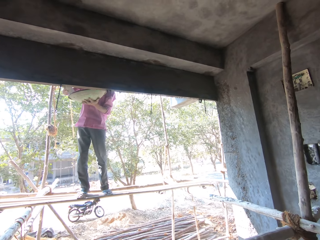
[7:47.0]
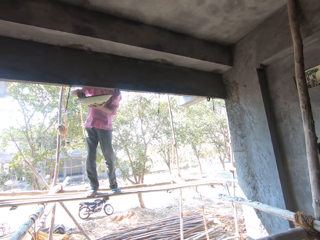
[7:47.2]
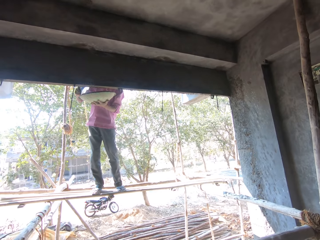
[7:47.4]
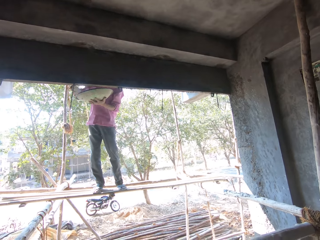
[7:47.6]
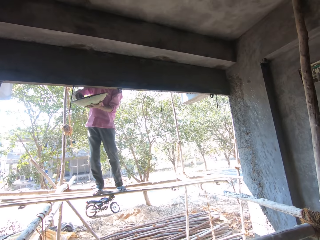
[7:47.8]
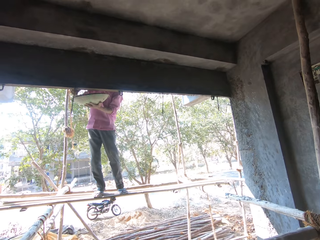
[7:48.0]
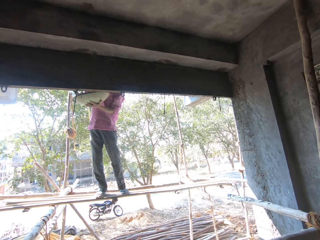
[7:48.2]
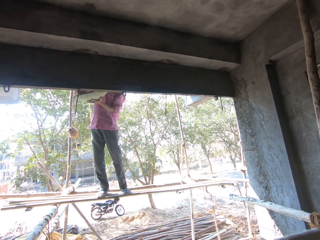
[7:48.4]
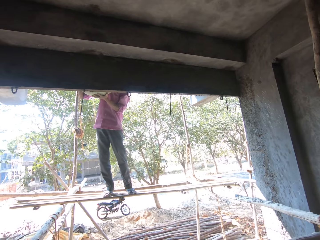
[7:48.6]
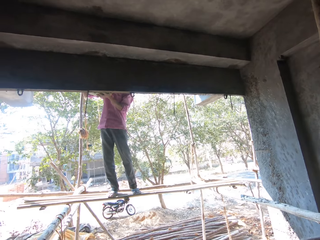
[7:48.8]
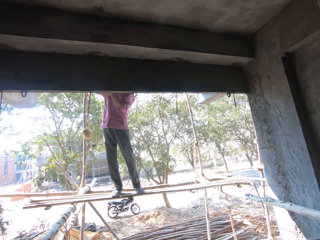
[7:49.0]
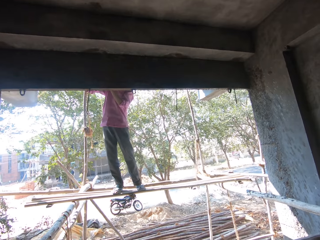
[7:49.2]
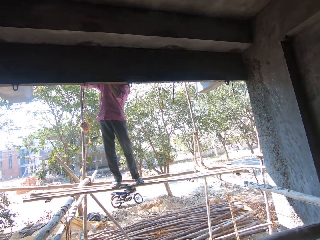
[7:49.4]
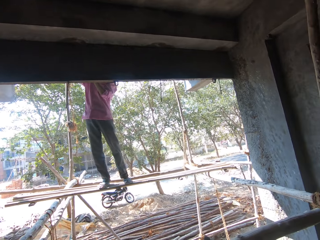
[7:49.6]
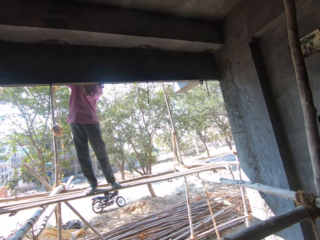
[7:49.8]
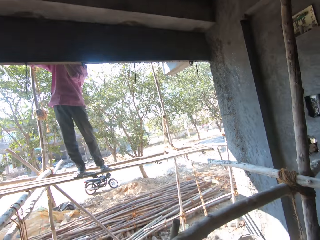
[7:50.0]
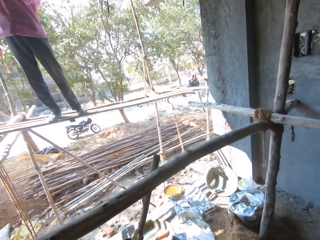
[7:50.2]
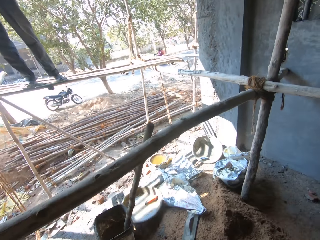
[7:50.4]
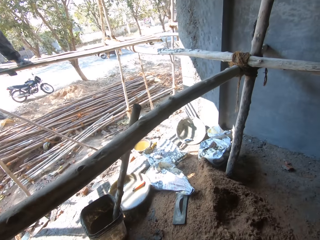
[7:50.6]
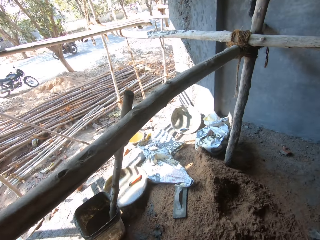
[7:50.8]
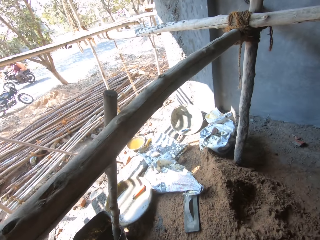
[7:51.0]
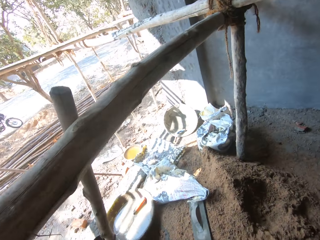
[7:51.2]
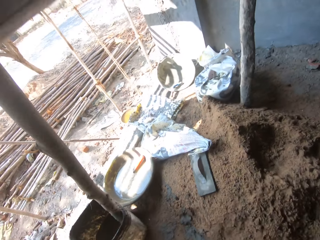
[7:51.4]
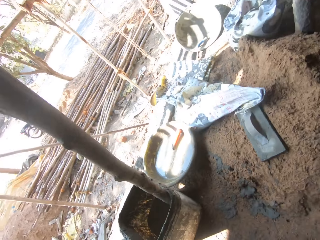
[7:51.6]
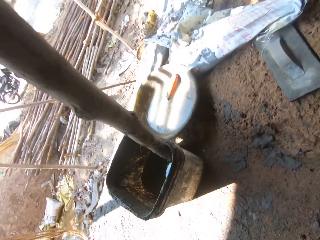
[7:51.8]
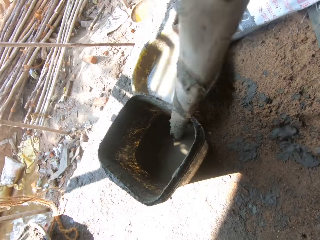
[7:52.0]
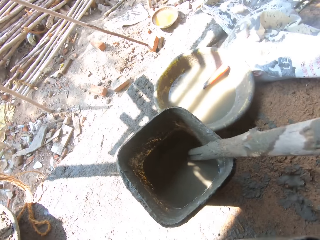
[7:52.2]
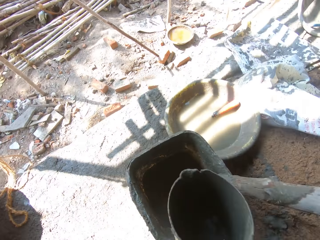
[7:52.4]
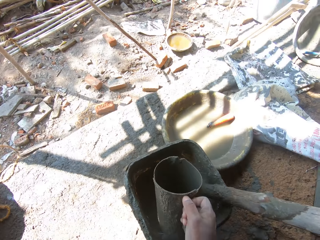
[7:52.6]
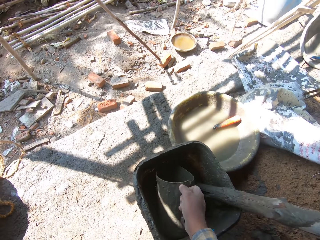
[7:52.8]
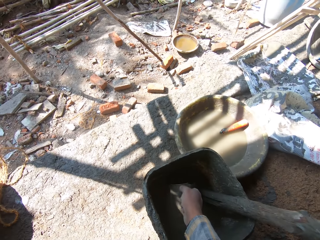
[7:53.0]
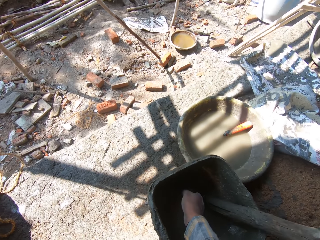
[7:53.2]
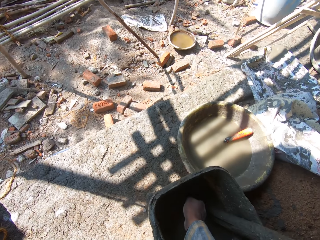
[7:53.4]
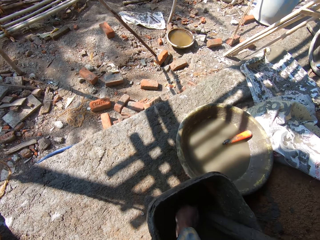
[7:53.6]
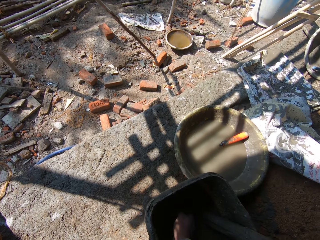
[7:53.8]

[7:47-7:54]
The camera wearer walks forward. They fetch the mortar with a jug.

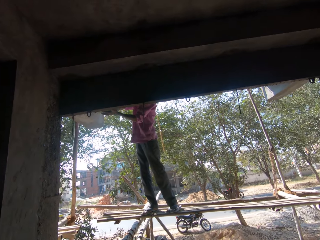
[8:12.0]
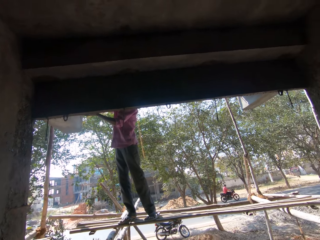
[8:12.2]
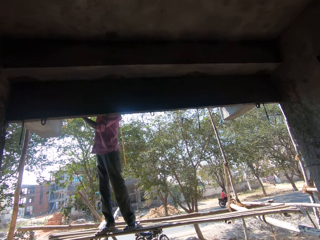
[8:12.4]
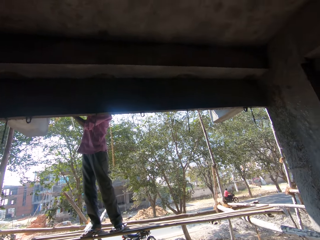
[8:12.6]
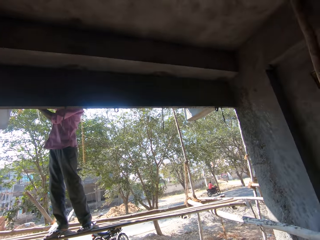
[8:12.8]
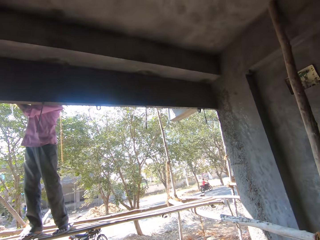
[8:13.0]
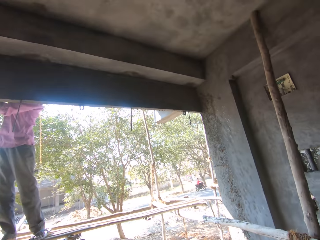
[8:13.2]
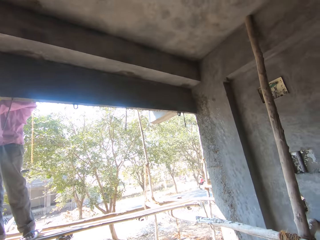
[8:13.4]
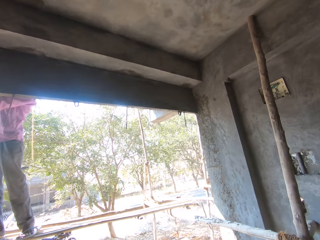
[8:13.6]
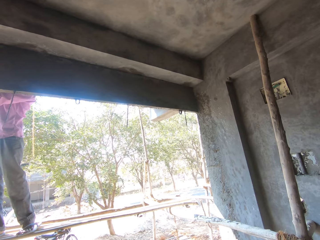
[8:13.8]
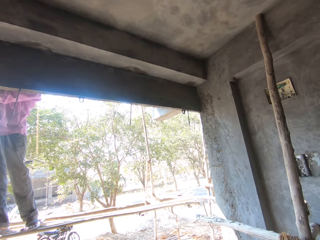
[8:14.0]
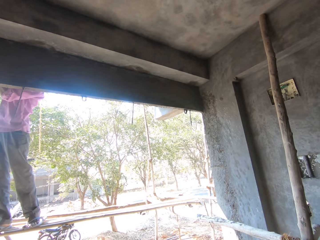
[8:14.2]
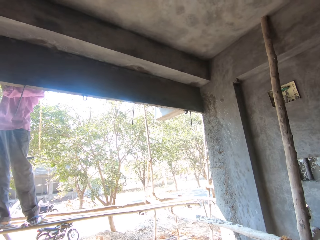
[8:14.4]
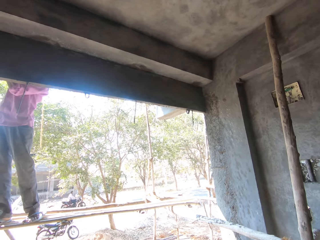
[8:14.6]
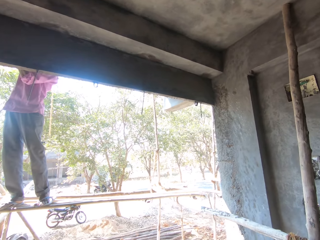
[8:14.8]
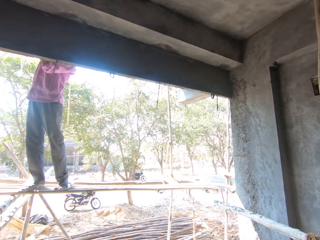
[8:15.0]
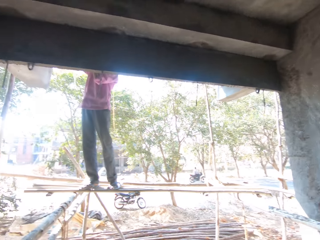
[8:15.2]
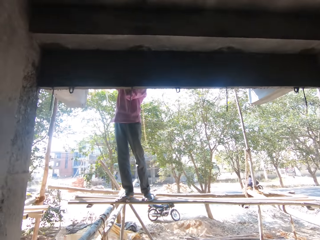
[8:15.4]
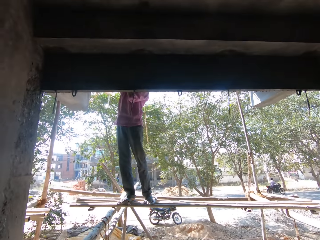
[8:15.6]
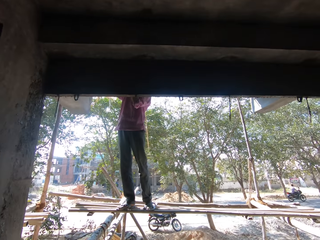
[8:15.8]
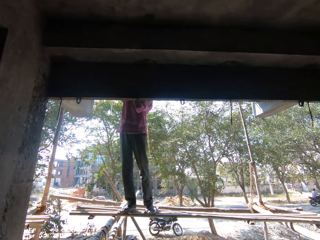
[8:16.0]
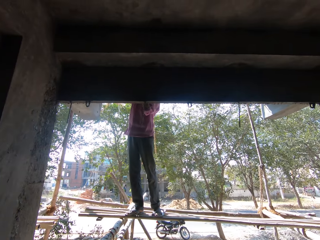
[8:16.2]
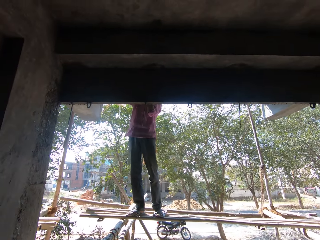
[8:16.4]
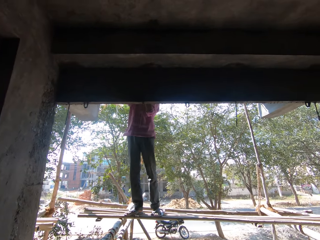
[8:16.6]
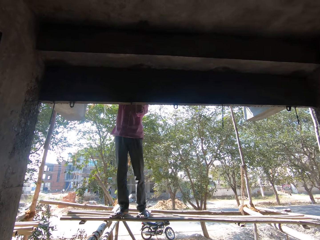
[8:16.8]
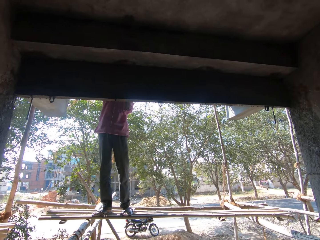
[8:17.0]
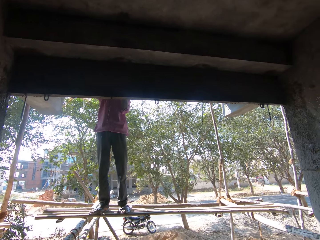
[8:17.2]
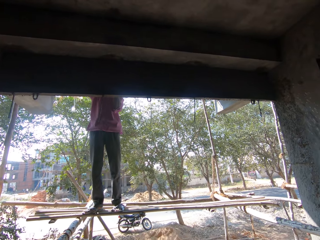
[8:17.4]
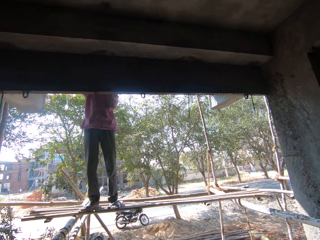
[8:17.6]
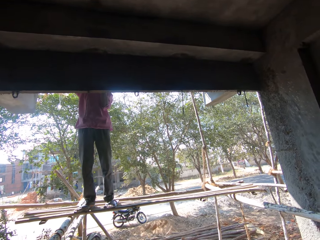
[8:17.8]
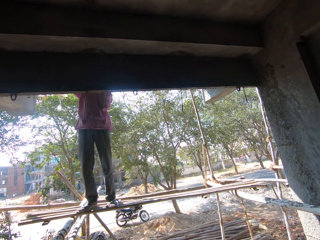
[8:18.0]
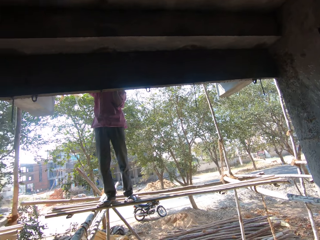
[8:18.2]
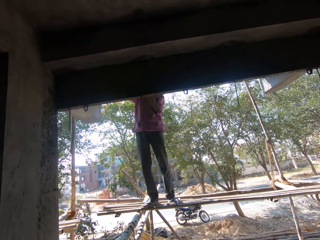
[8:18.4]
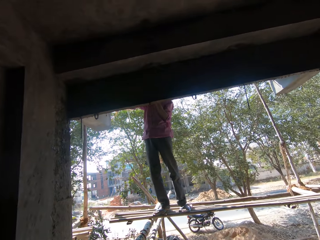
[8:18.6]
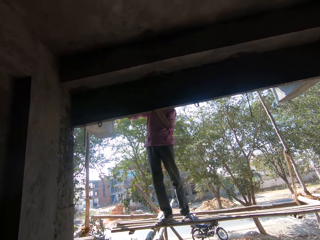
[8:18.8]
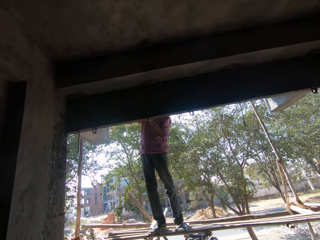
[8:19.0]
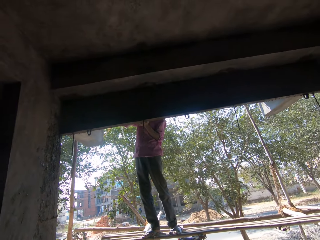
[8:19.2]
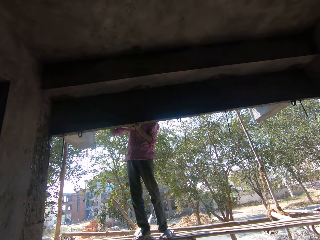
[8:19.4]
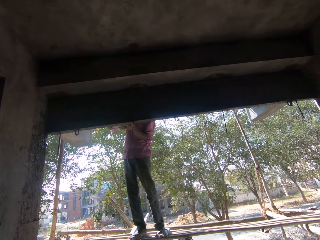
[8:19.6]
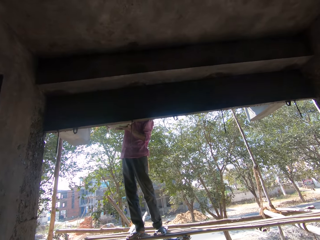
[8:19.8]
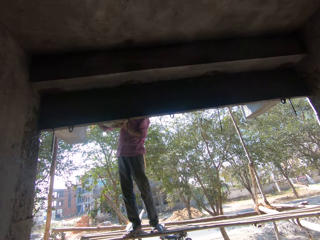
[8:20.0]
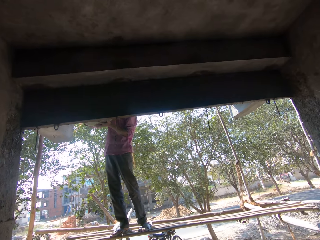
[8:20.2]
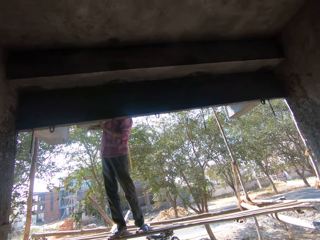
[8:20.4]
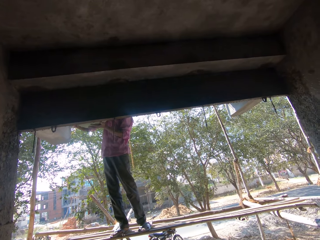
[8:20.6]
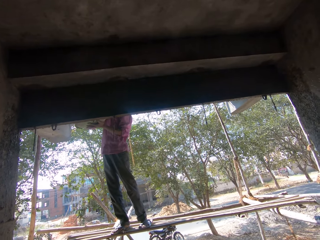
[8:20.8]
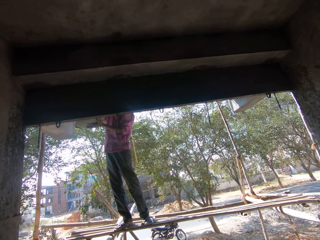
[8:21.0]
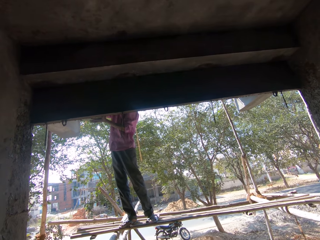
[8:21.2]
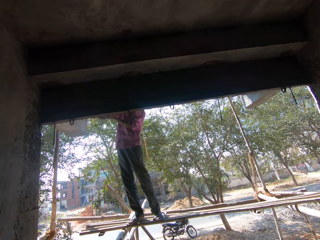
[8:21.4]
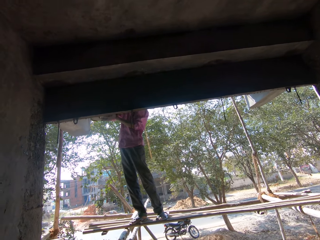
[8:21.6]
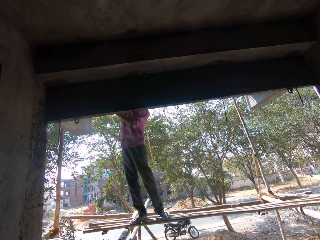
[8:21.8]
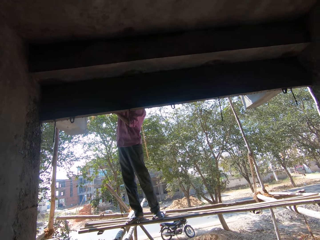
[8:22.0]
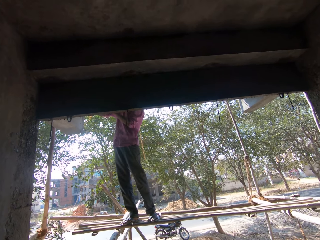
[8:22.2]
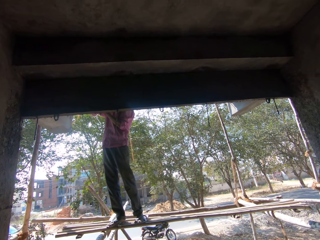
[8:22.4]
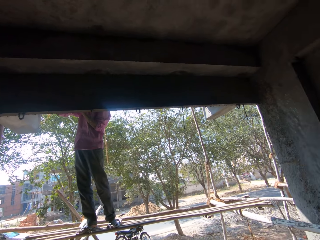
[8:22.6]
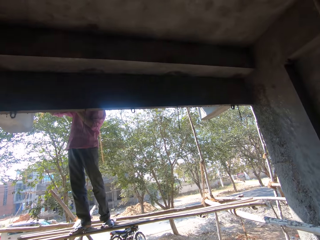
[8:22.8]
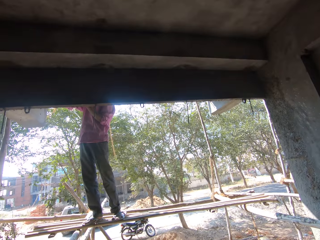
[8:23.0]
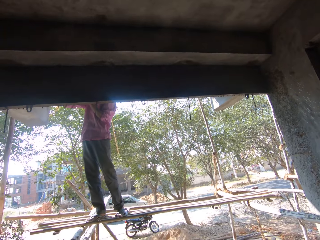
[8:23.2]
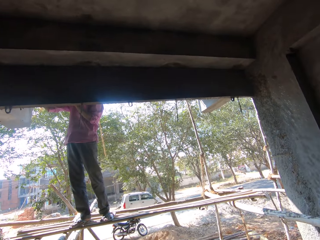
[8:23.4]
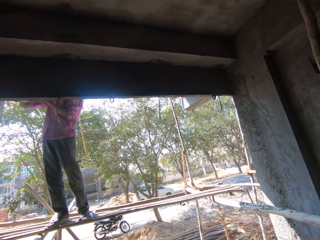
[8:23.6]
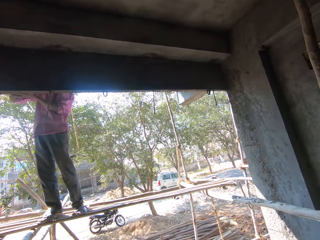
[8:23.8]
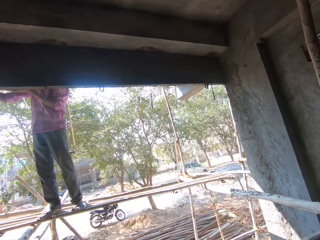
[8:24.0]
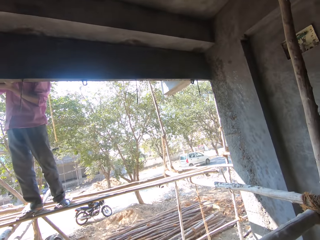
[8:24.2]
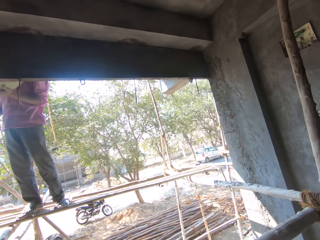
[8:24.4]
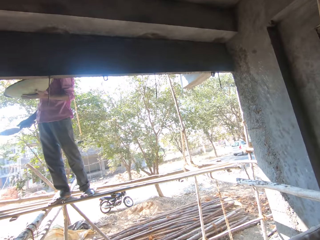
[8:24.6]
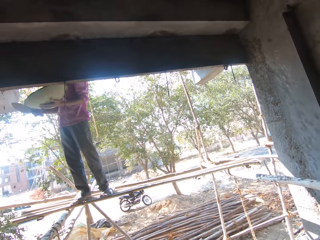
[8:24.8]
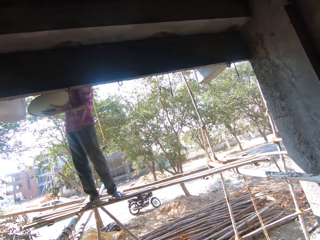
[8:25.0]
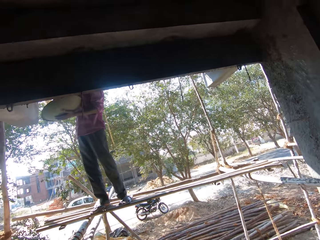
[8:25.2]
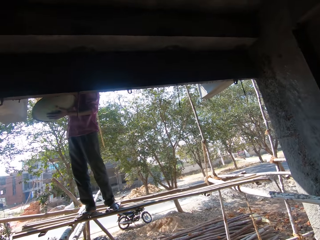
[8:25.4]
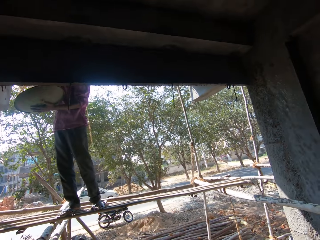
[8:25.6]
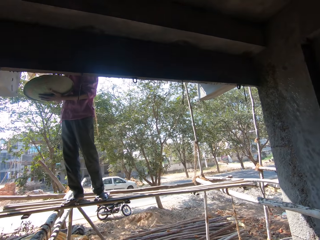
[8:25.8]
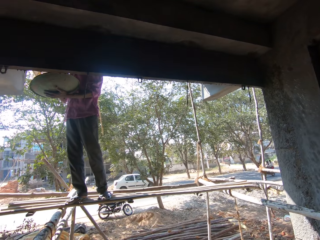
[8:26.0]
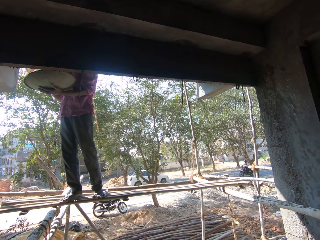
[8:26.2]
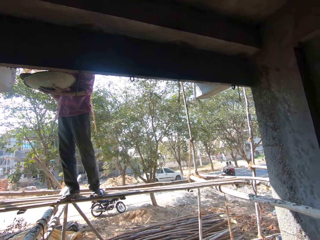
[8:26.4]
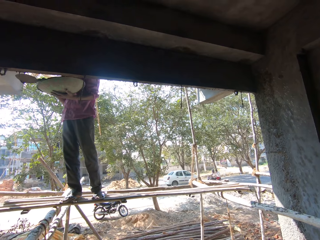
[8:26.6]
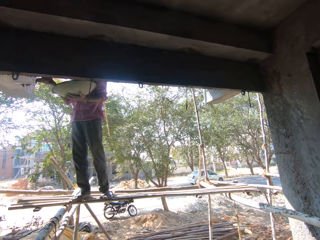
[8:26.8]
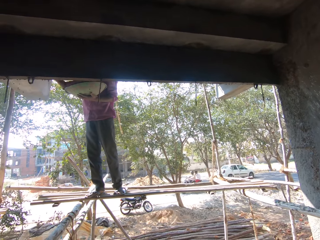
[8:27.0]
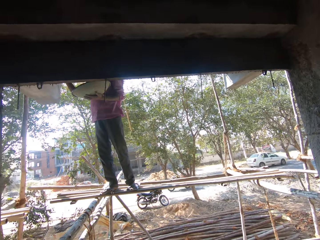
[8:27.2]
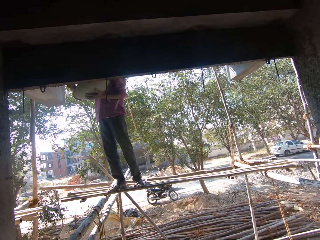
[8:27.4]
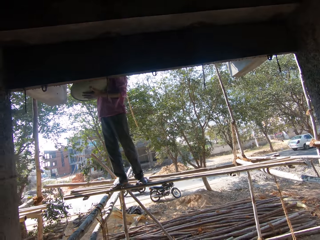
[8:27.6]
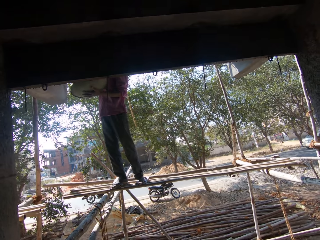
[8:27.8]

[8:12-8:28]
The camera wearer looks right. They look left. They look right. They look left. They look right.
